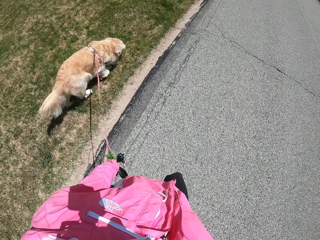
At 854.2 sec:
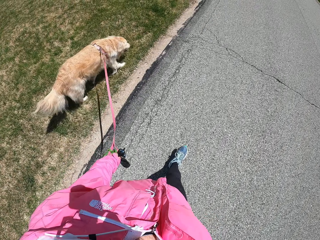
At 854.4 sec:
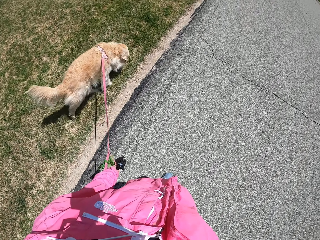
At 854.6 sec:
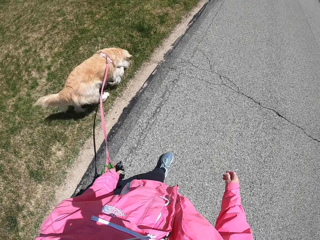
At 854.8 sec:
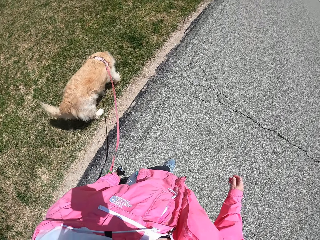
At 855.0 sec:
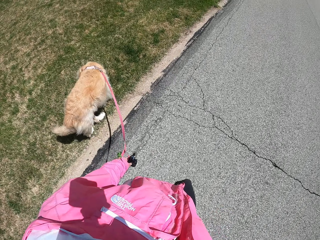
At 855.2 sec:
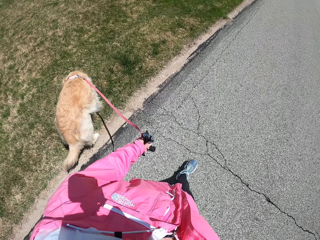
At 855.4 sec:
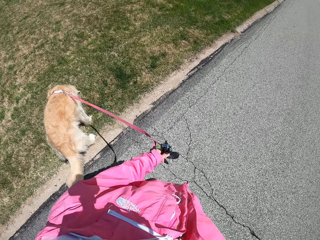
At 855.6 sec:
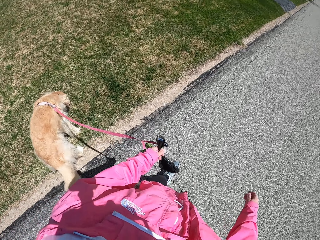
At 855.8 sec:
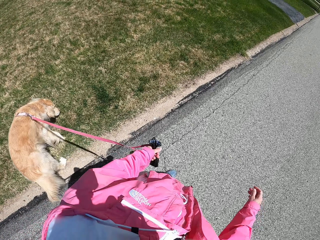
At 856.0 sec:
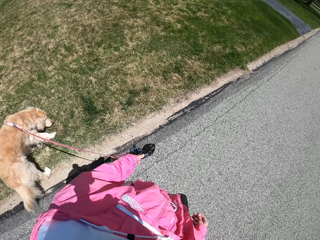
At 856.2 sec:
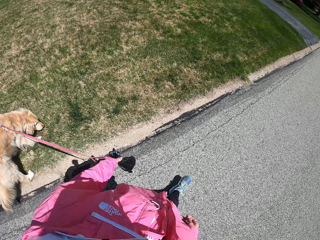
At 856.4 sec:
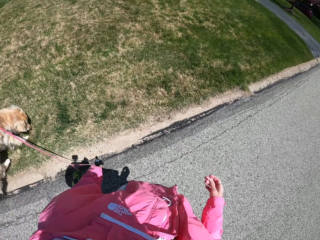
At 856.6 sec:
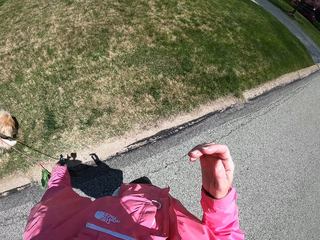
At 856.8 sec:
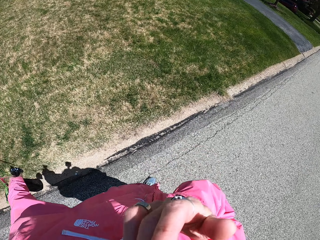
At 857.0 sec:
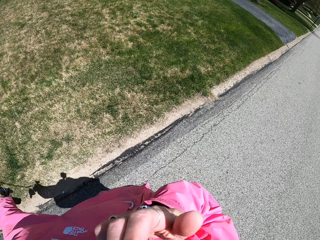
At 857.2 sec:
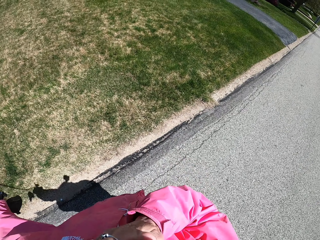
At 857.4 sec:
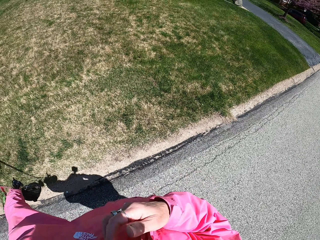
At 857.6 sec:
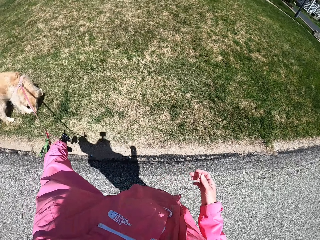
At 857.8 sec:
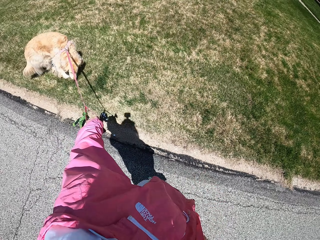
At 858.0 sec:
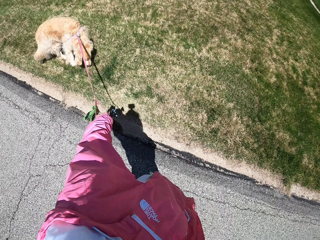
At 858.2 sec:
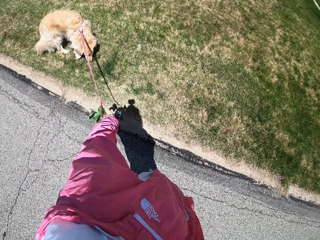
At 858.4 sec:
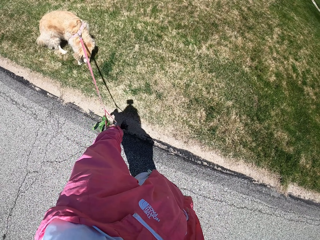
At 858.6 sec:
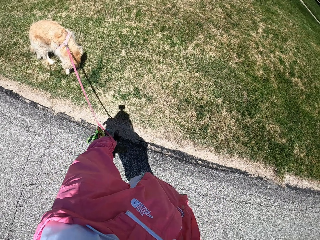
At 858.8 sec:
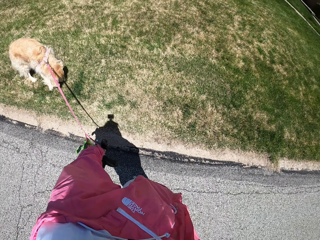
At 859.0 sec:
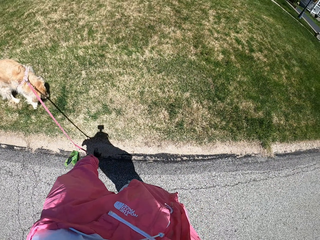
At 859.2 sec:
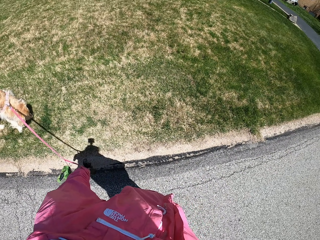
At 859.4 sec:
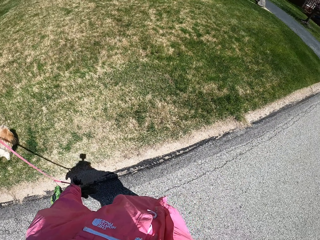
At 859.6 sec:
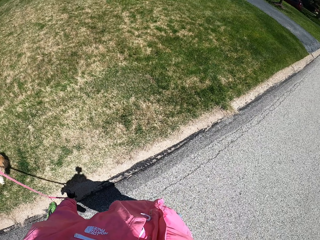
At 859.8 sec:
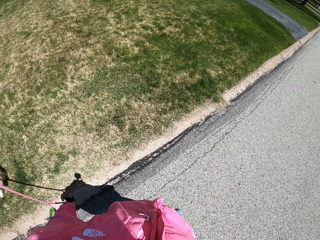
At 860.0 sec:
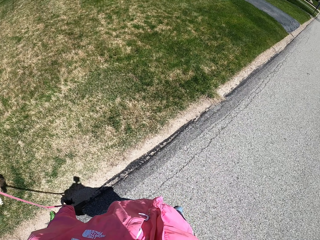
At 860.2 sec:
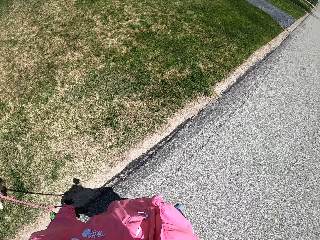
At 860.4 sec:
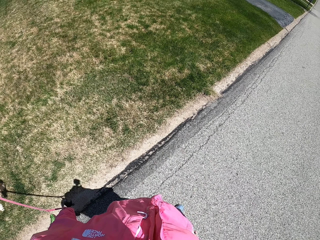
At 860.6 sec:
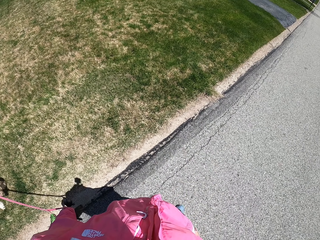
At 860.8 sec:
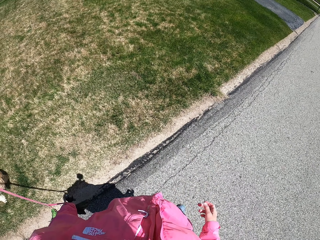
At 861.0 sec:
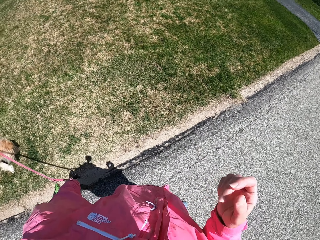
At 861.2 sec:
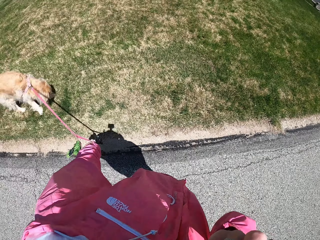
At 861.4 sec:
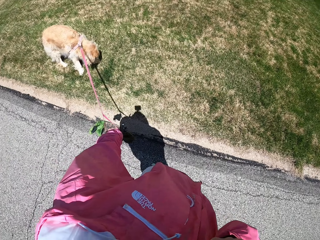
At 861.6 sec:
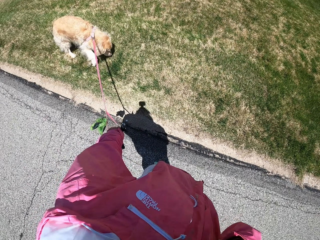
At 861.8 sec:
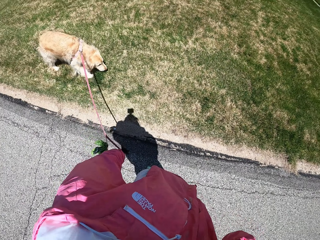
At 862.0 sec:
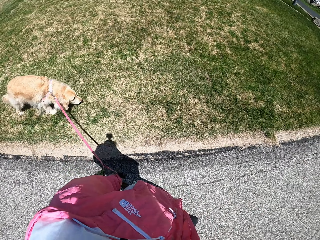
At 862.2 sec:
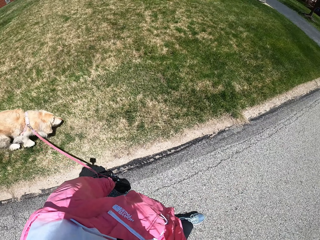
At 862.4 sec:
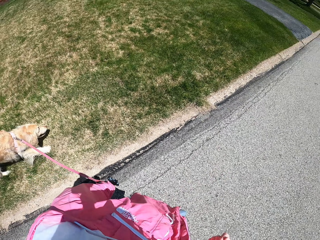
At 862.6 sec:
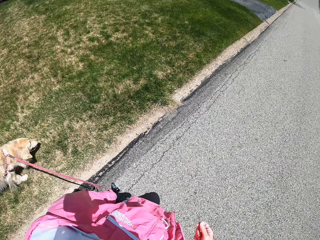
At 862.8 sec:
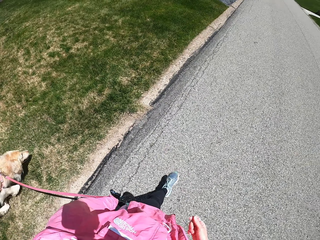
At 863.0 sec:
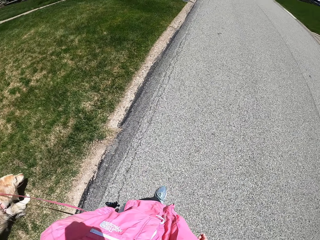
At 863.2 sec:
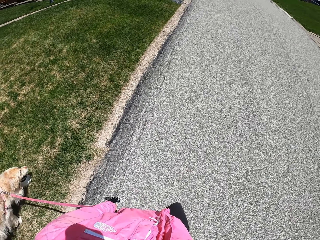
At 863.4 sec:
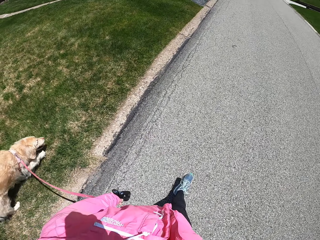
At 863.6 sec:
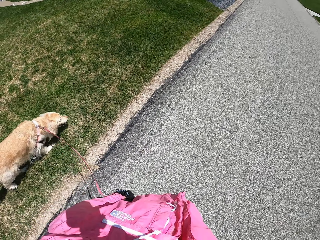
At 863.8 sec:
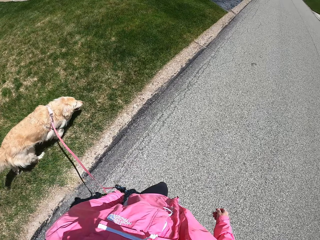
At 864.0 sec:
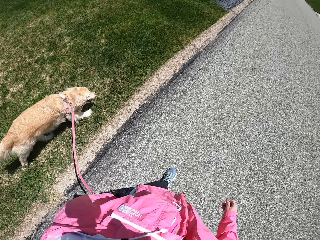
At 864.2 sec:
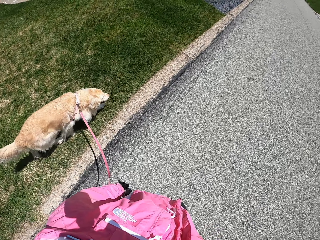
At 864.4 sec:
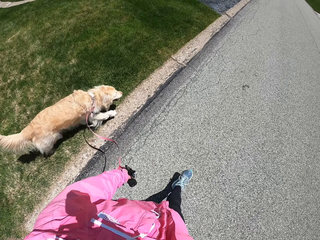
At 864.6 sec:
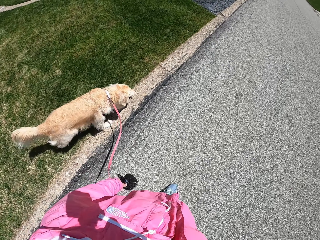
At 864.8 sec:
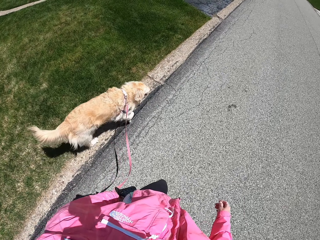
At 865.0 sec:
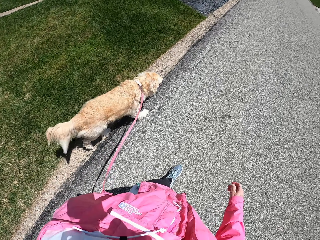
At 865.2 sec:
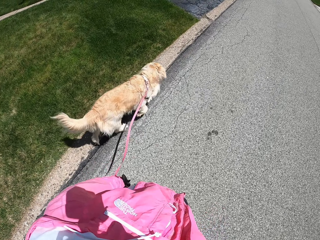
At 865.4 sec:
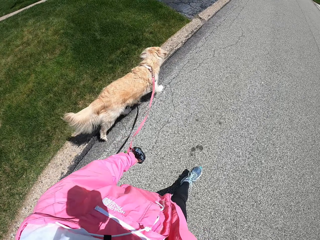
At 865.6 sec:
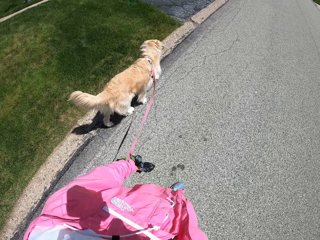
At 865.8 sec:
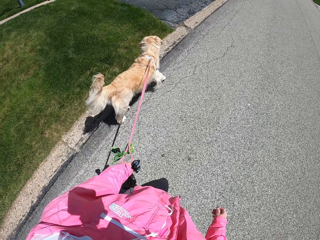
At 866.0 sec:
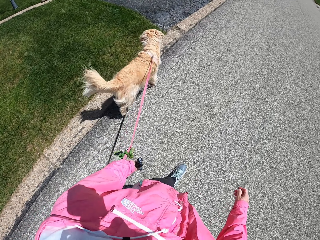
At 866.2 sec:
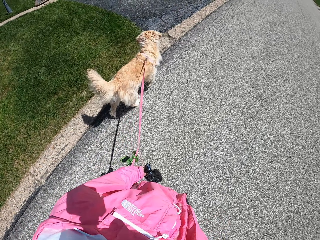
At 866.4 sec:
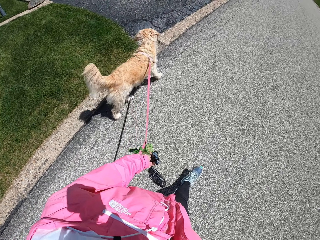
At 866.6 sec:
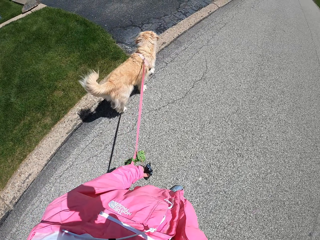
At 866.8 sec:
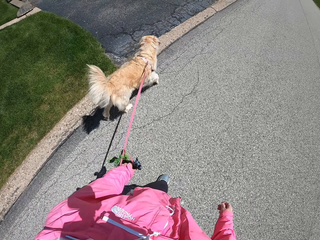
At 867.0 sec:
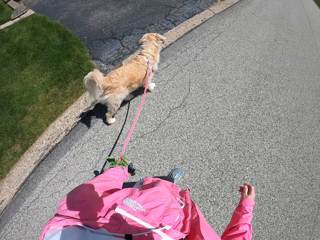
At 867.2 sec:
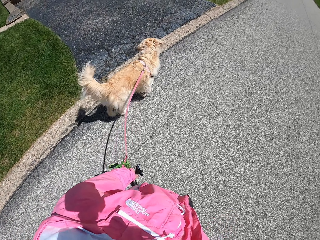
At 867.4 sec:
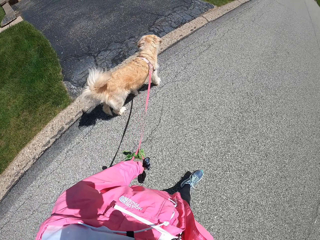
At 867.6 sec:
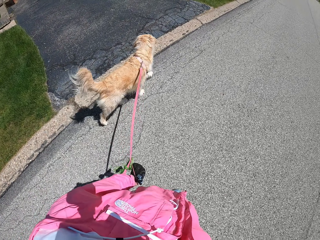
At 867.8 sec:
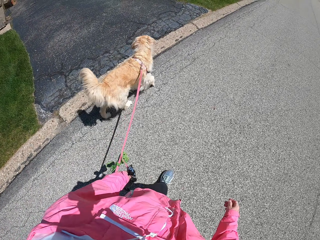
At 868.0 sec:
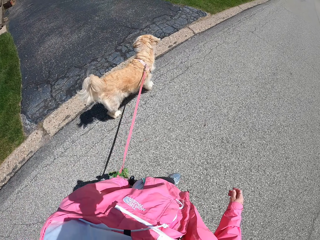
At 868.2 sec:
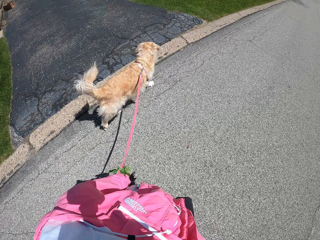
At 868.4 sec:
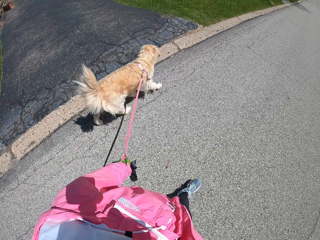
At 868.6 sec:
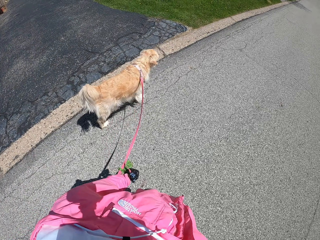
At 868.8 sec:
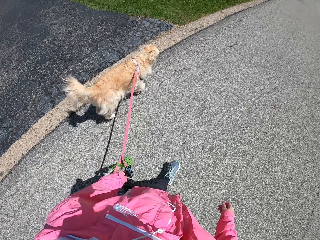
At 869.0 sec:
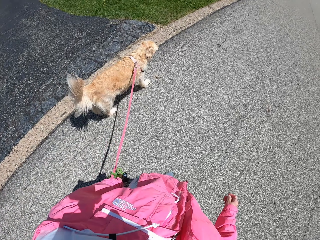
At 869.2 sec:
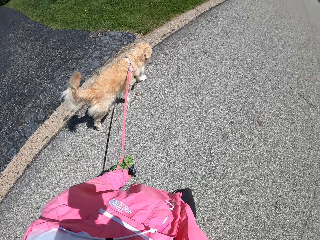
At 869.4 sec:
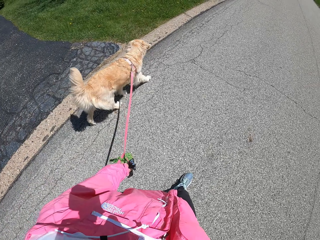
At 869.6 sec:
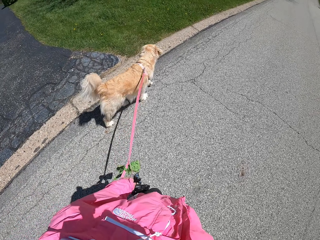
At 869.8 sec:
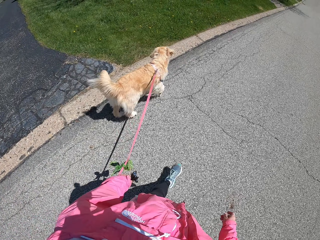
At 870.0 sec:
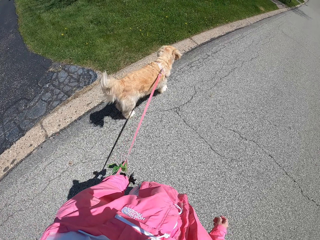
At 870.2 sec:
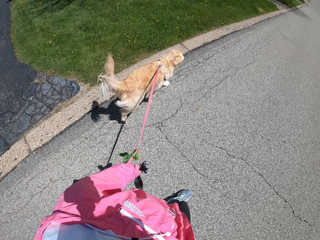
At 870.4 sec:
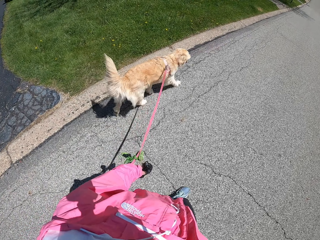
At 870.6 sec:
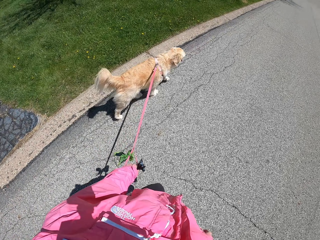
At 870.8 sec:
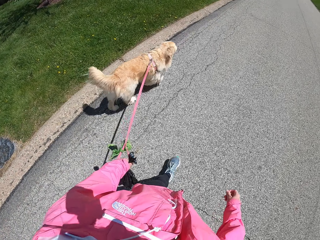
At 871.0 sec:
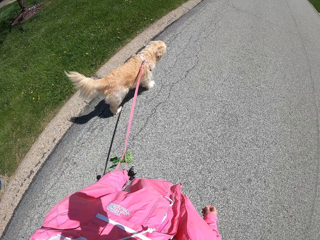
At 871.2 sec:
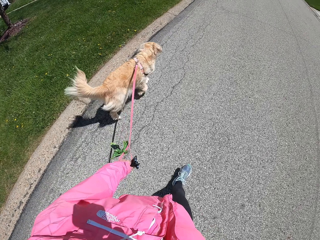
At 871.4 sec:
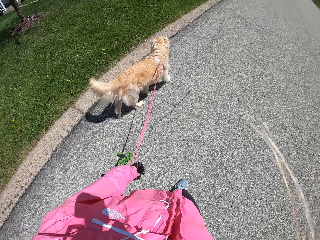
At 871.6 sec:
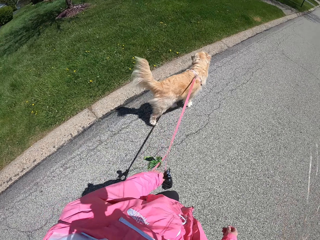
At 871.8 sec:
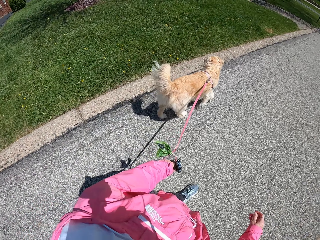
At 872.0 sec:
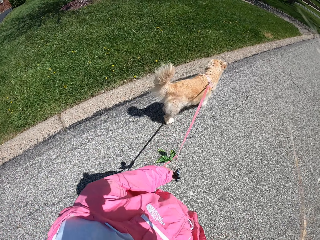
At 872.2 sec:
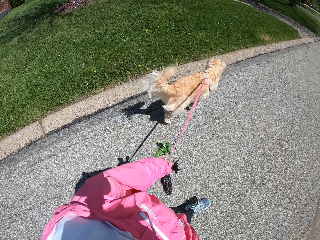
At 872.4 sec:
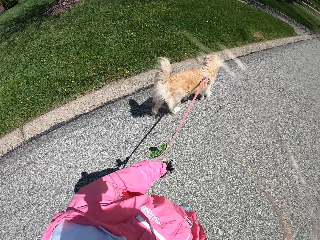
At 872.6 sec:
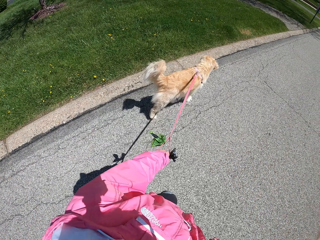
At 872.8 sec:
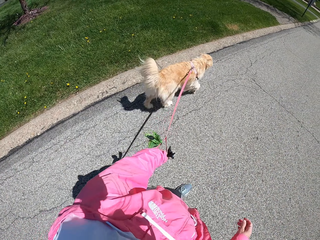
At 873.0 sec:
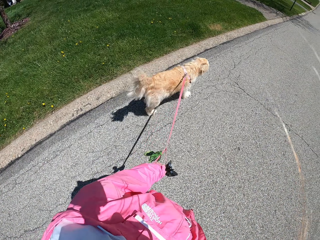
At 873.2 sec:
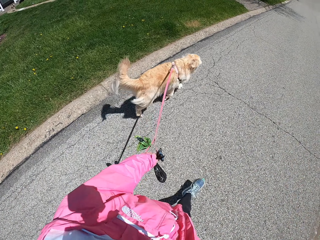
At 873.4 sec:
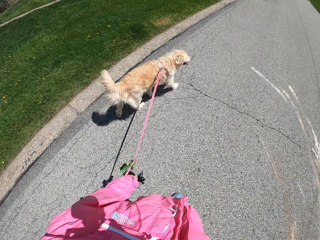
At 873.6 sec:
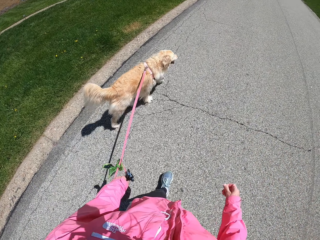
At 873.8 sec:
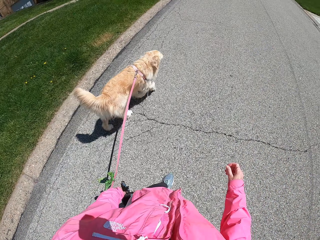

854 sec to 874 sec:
The camera wearer touches something. They look at the dog. They stand on the road. They touch something again. They walk on the road.
